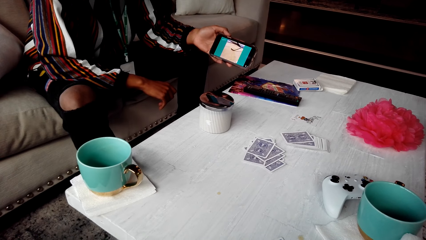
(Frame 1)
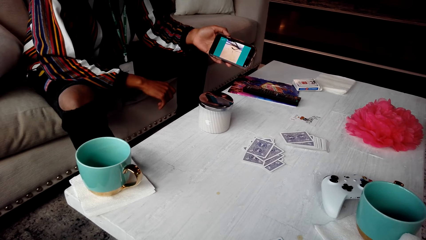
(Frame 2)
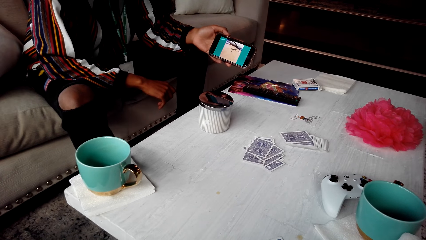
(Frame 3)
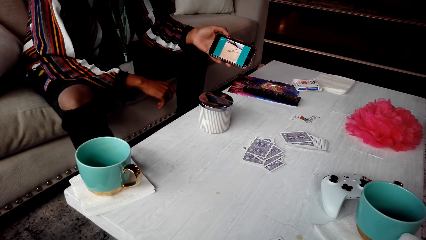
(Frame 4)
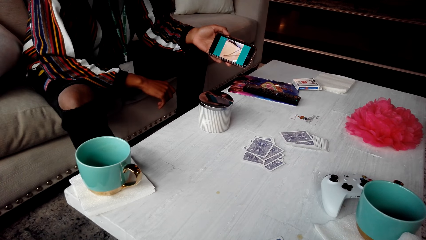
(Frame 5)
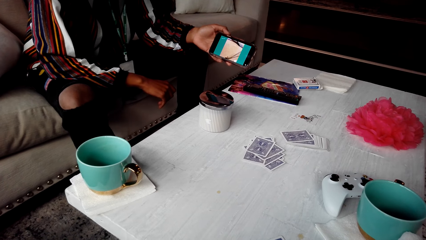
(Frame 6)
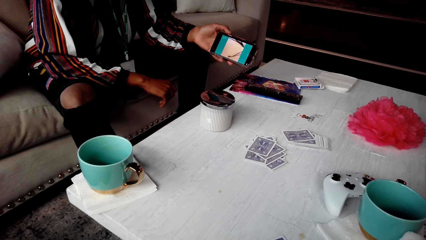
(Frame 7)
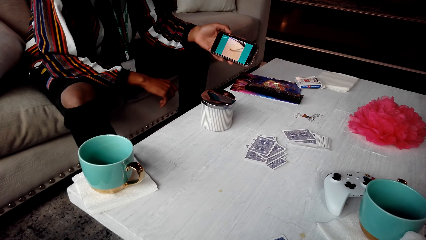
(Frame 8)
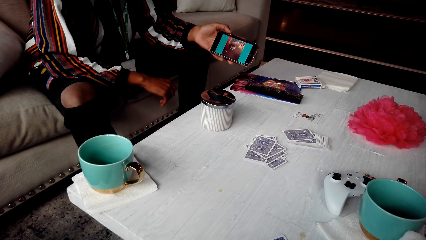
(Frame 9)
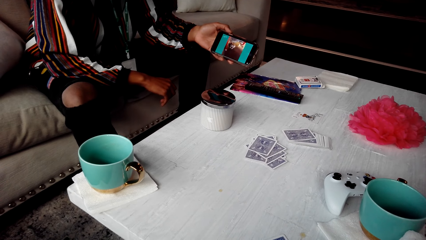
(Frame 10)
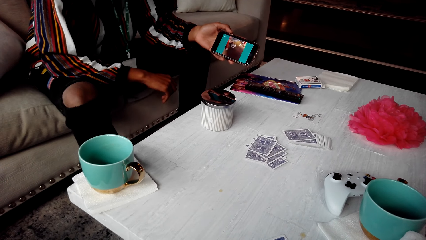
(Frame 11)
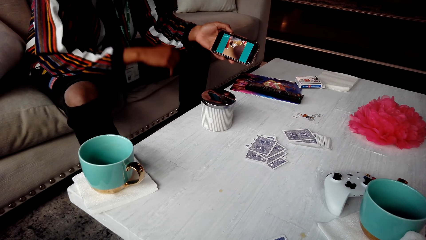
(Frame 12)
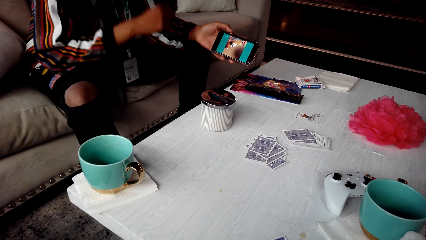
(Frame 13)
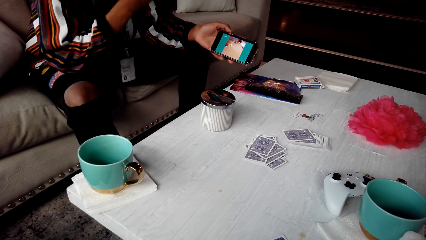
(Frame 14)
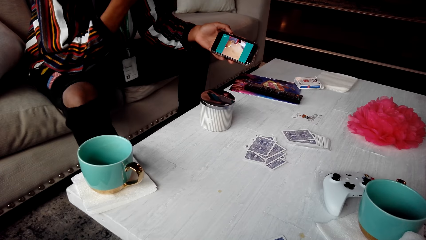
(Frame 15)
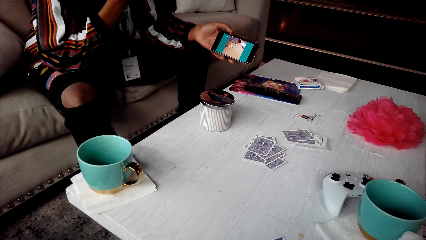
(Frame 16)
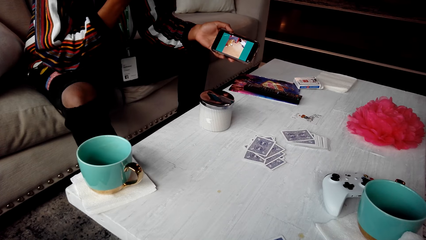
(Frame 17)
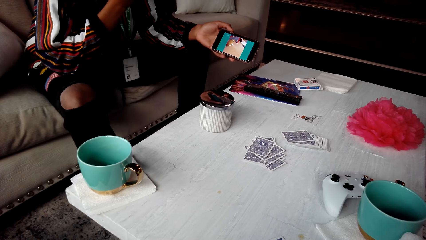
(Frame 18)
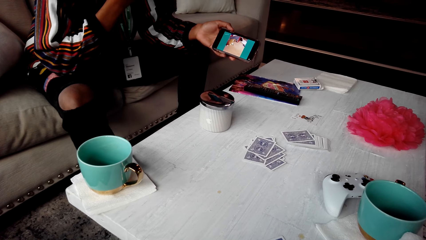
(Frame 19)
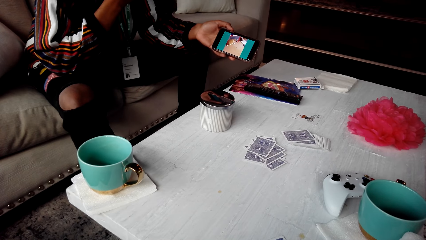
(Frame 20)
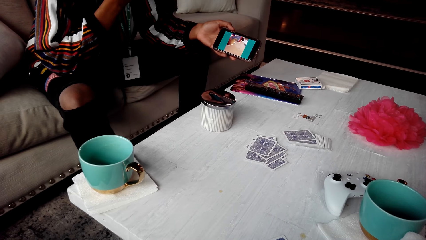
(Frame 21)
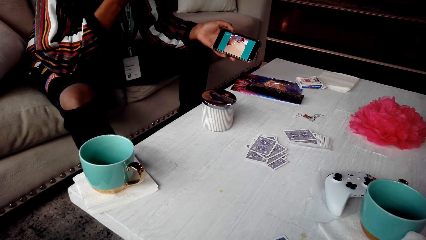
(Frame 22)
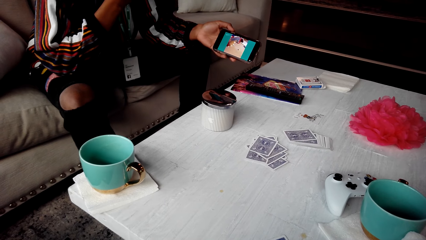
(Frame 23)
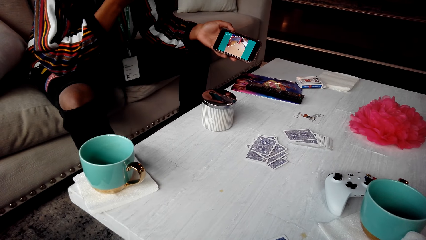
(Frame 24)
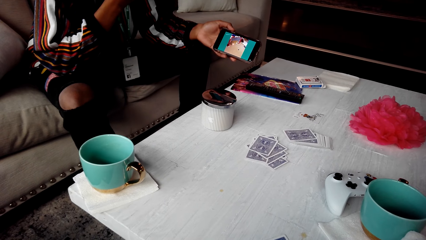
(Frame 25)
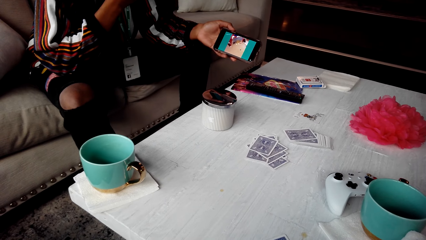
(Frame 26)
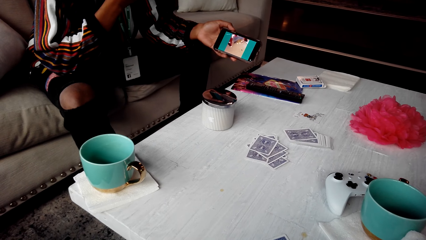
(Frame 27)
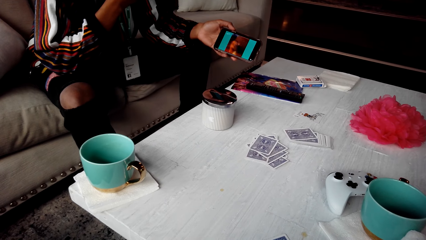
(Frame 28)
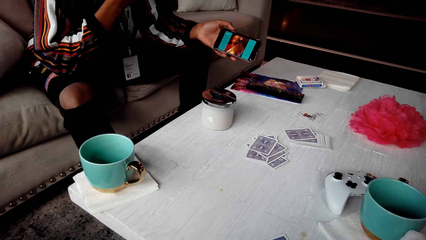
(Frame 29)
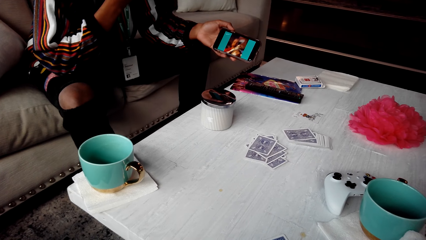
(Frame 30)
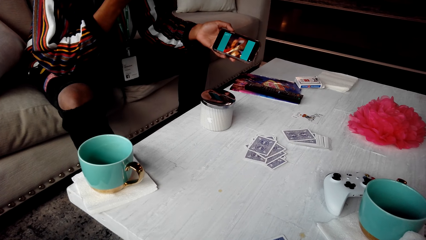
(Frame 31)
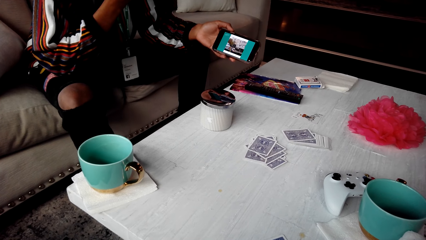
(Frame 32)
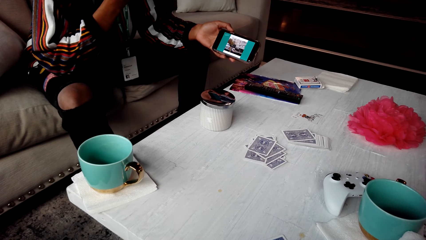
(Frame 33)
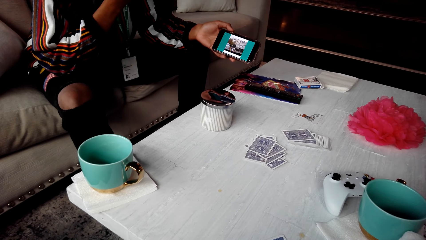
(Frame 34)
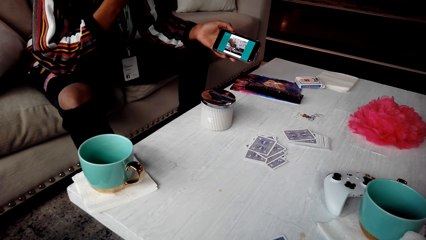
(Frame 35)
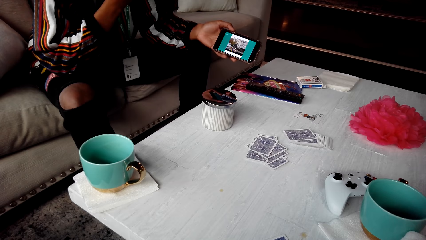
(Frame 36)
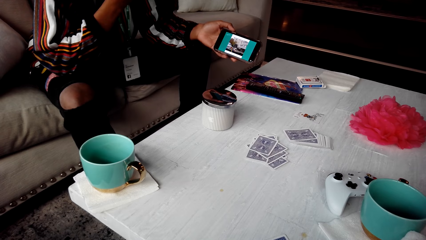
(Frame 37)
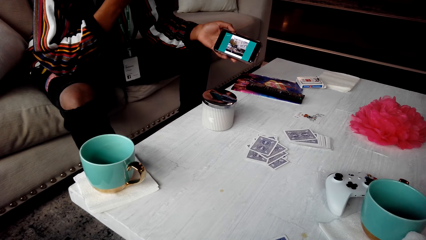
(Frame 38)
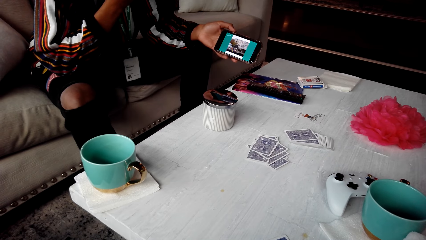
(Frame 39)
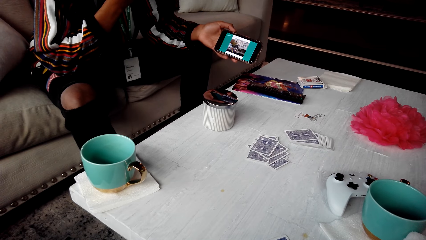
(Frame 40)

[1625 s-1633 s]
The person touches the face.

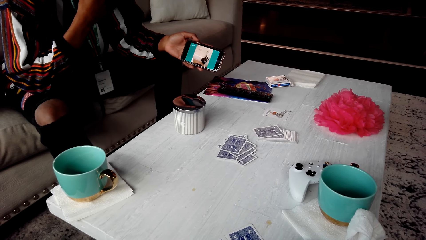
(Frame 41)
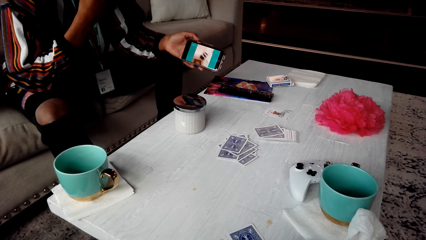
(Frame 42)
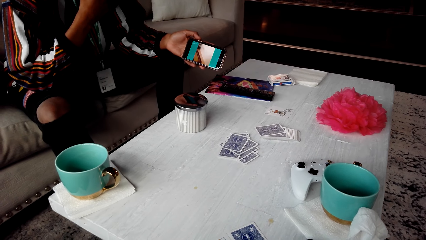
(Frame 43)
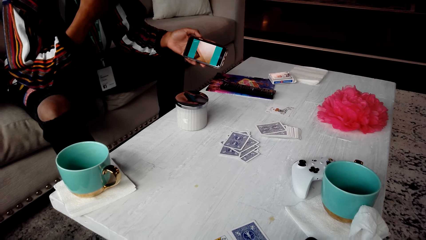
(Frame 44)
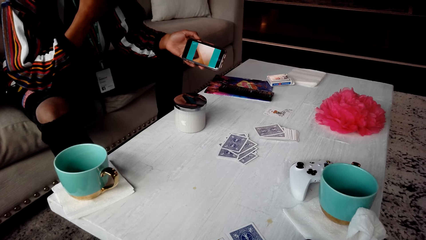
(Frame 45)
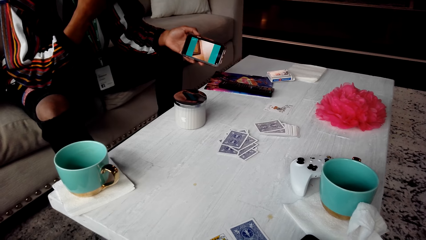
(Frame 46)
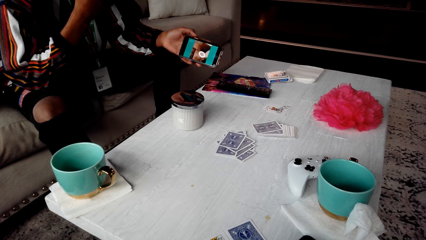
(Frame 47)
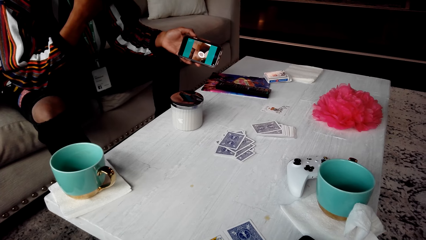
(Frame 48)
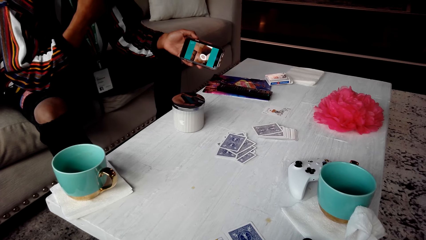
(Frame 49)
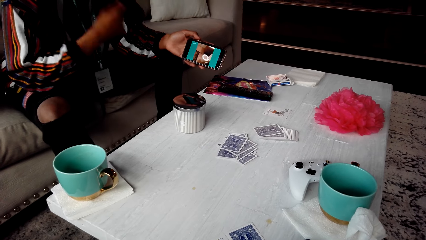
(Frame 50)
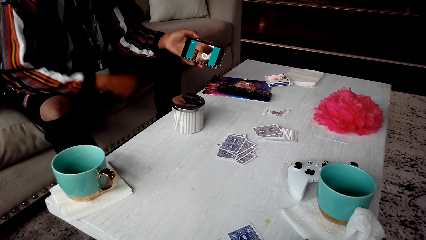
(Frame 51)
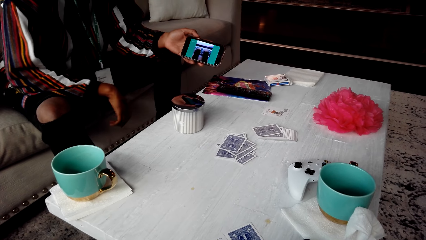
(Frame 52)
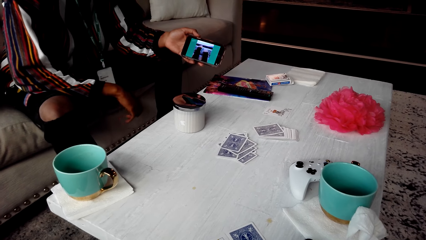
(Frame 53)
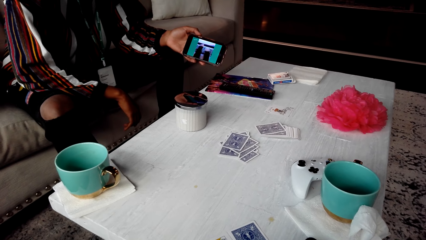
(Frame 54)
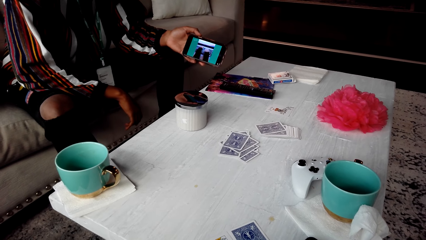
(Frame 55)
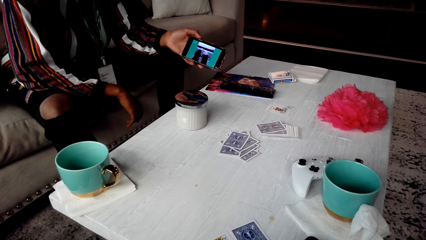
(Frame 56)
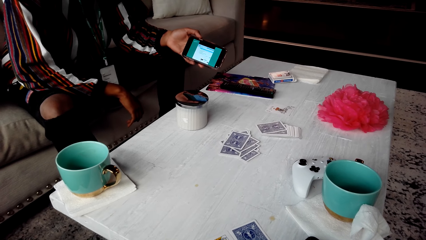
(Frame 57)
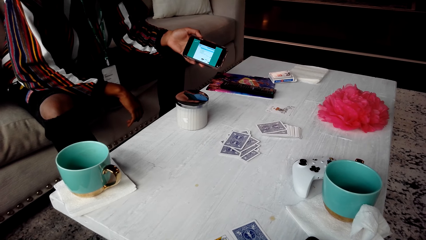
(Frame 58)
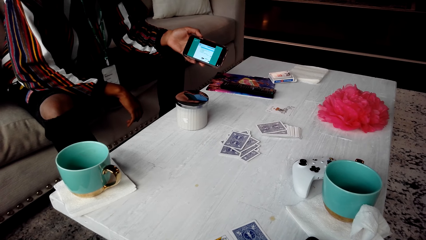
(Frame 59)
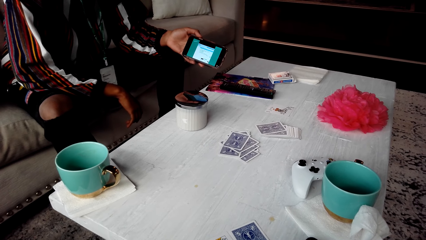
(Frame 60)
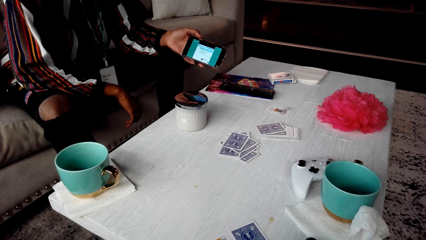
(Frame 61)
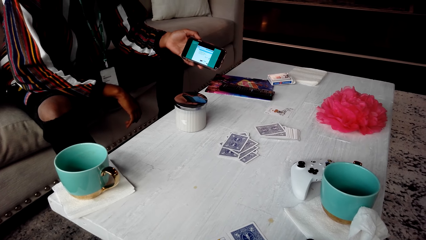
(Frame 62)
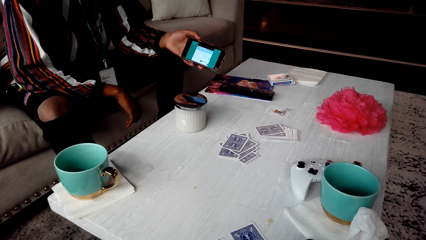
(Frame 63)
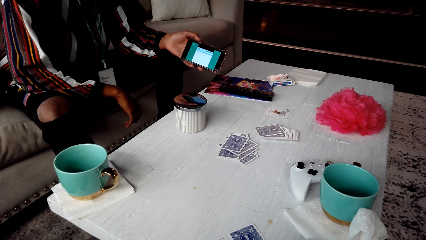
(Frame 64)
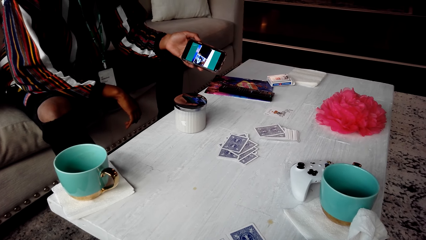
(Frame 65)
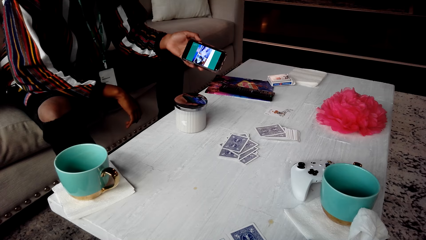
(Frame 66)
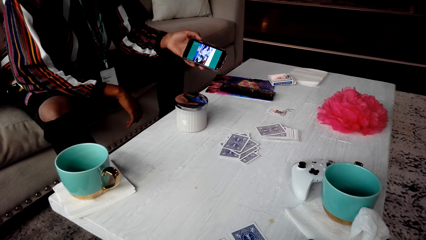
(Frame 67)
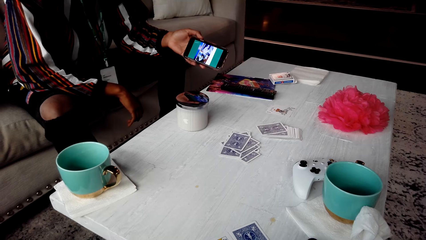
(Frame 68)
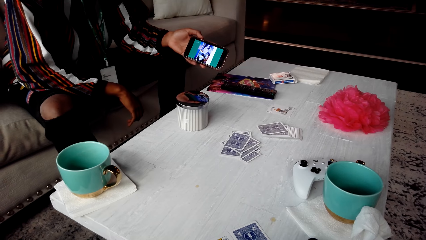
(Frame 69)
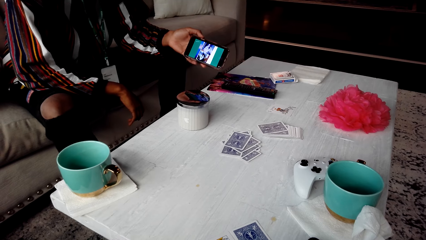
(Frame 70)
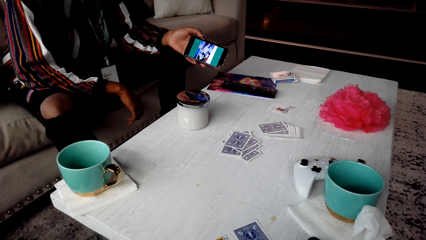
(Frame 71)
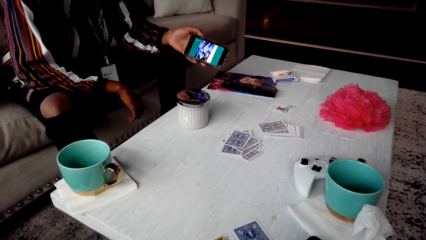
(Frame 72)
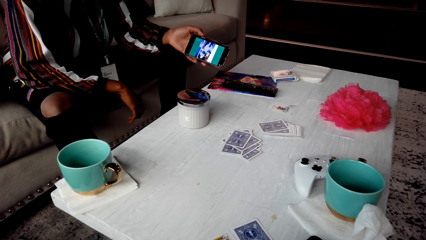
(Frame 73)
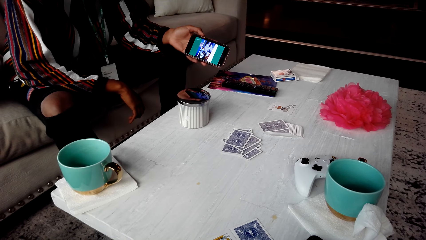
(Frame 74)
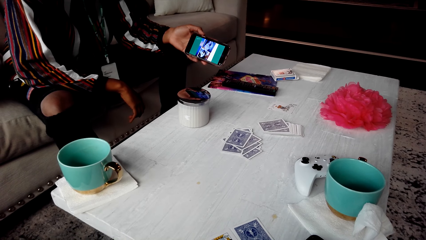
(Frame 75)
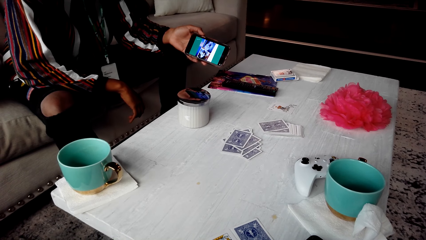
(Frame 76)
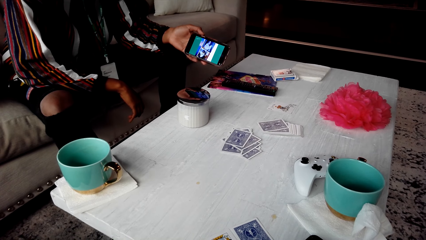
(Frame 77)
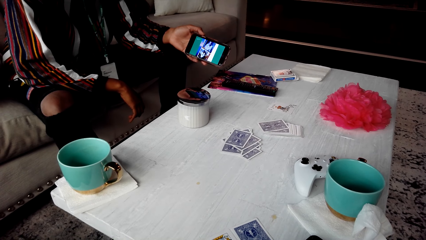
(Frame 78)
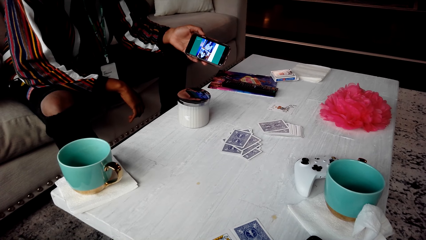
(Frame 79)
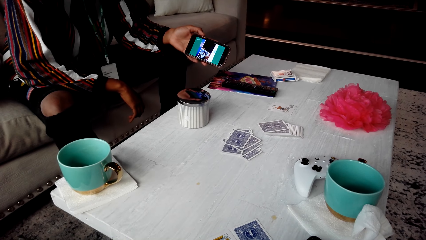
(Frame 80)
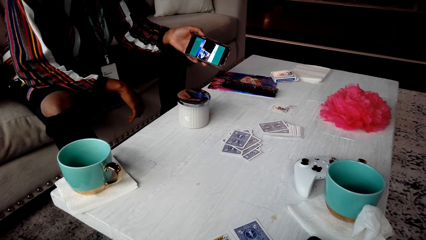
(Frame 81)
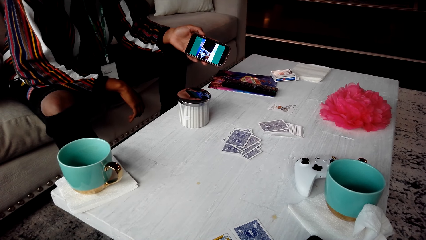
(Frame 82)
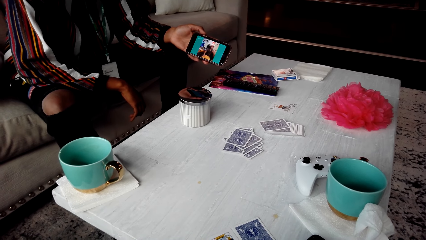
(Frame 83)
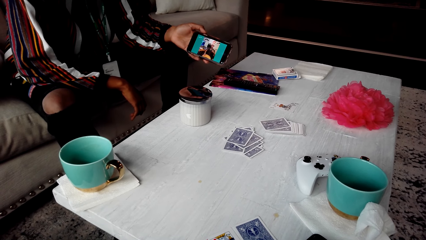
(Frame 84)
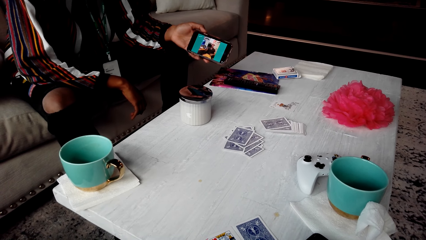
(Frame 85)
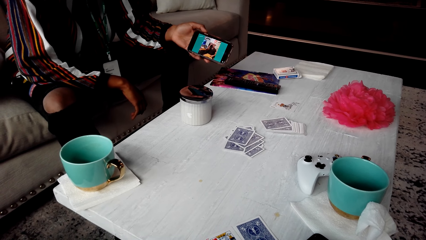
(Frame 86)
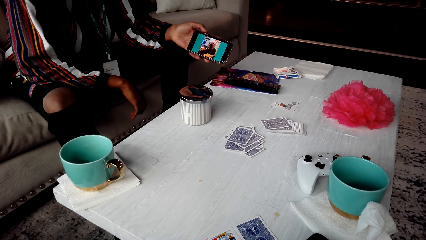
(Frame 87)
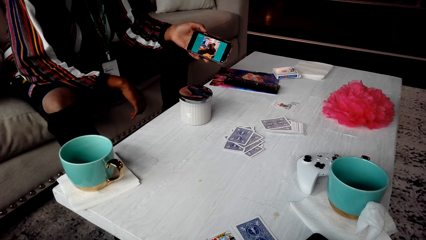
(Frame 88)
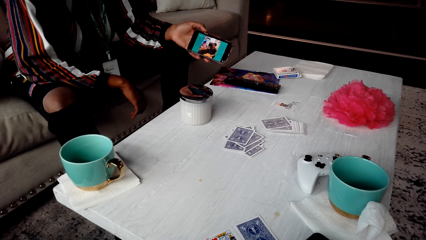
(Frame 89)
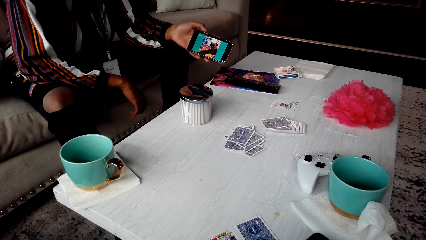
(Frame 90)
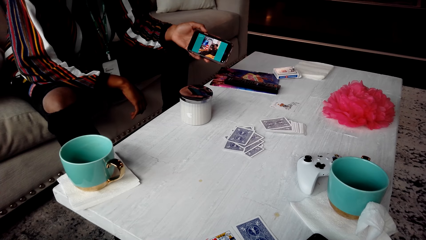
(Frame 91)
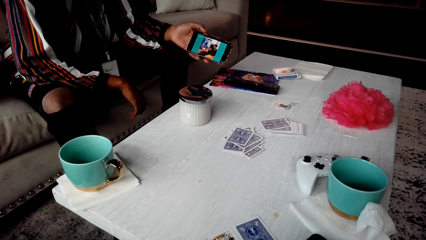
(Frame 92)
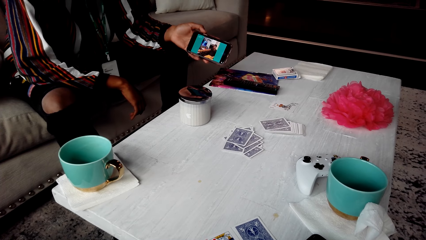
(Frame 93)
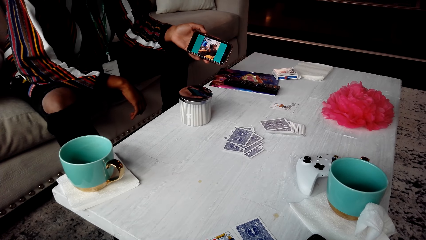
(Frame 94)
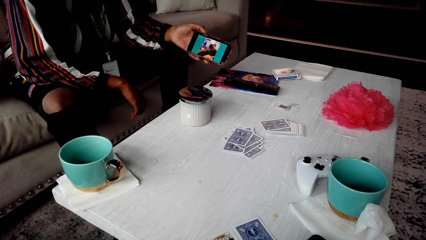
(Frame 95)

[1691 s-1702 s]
A person drops his hands.
